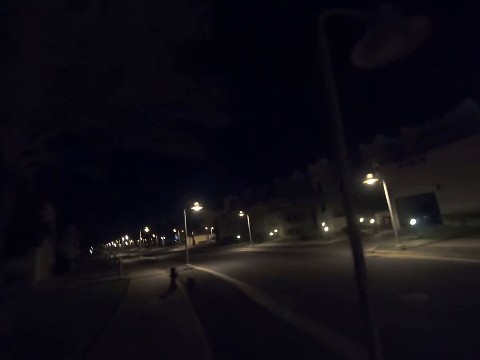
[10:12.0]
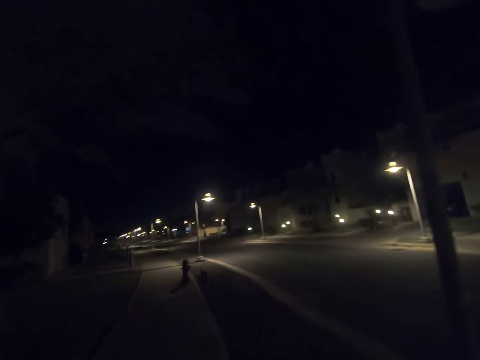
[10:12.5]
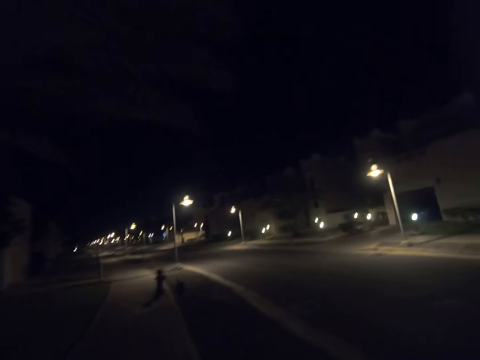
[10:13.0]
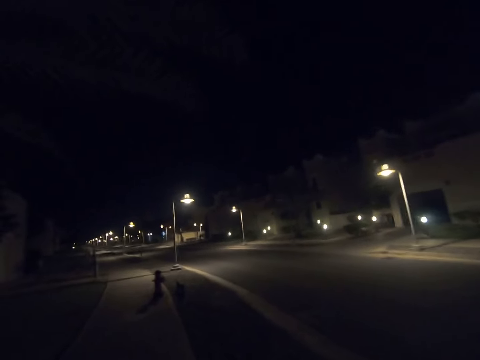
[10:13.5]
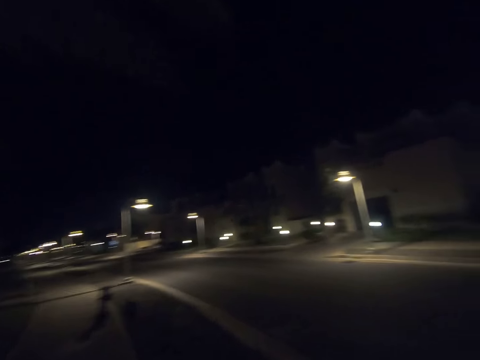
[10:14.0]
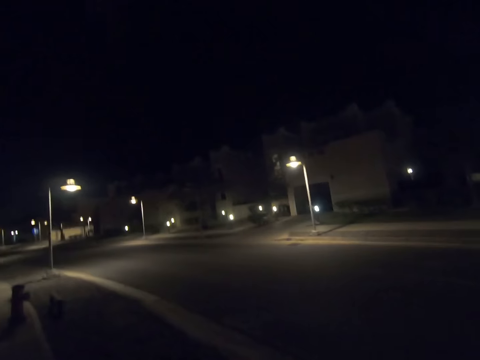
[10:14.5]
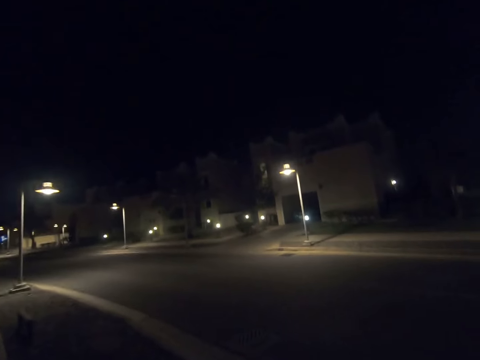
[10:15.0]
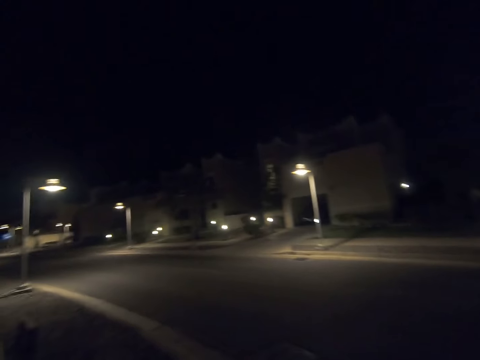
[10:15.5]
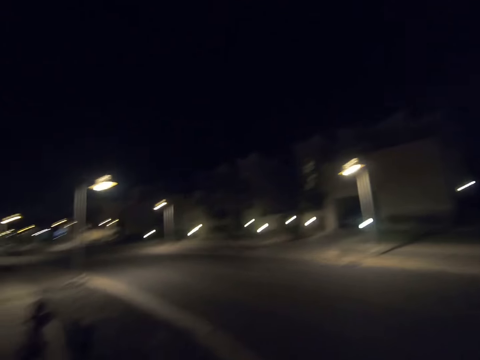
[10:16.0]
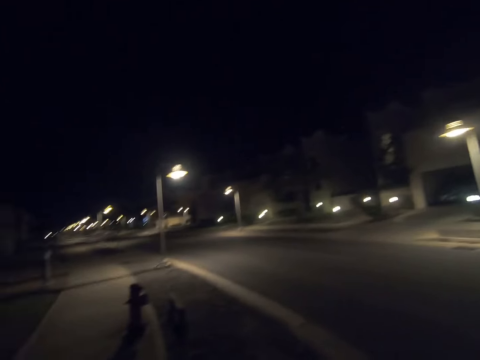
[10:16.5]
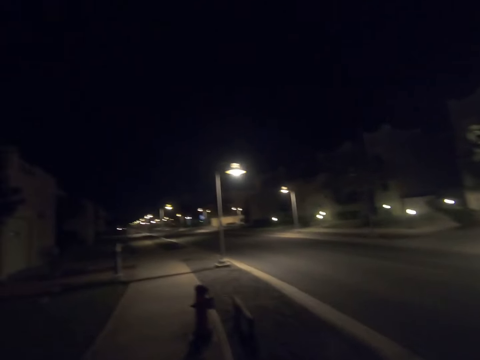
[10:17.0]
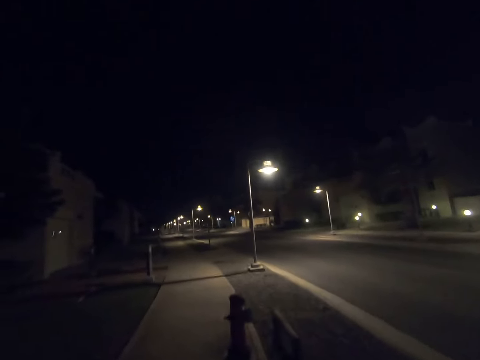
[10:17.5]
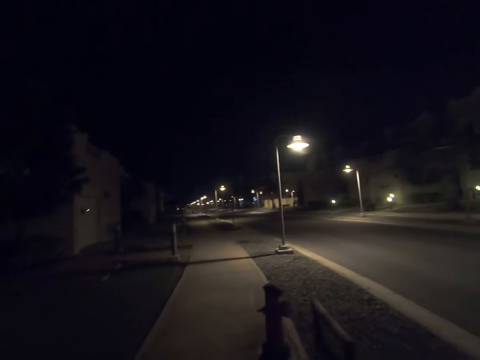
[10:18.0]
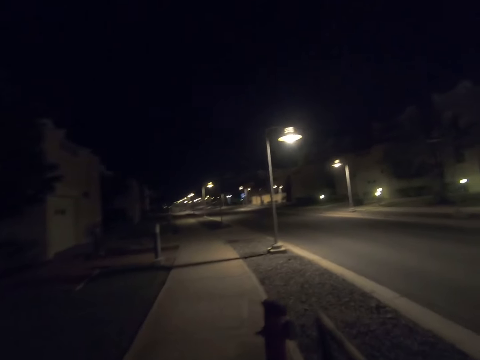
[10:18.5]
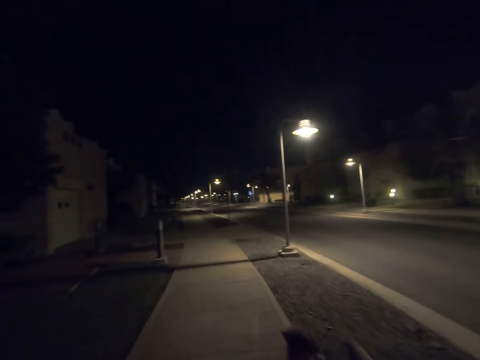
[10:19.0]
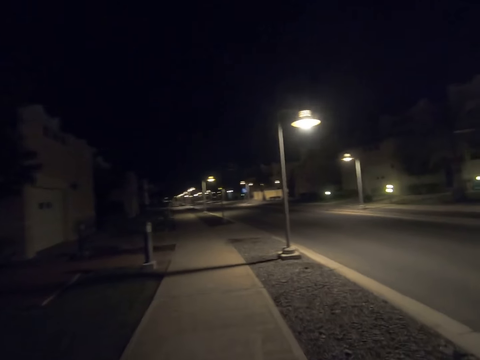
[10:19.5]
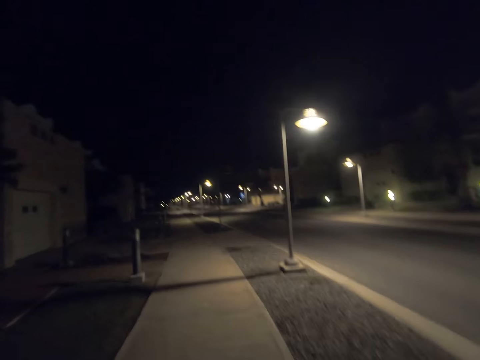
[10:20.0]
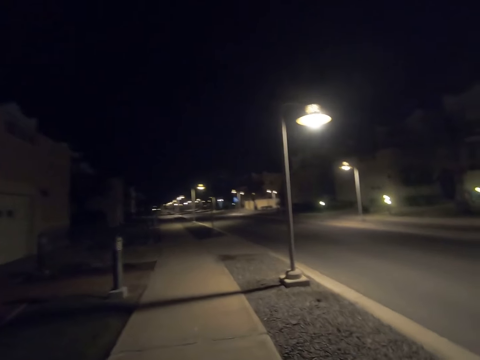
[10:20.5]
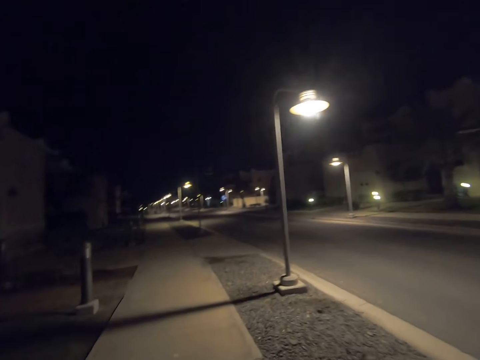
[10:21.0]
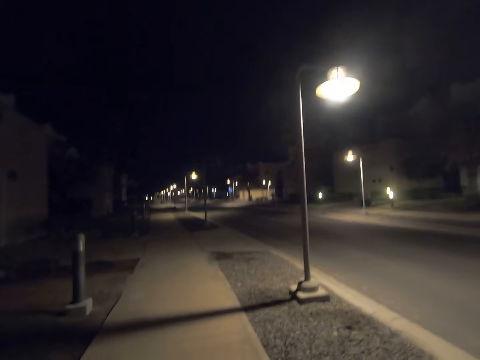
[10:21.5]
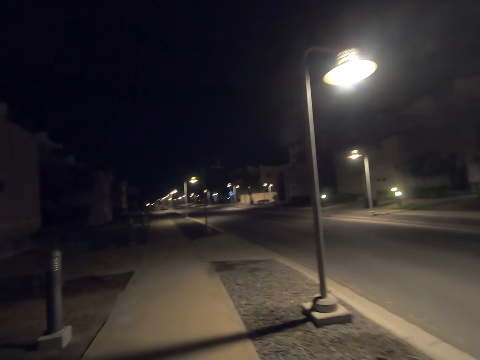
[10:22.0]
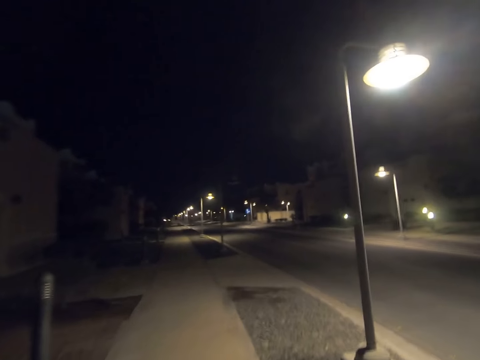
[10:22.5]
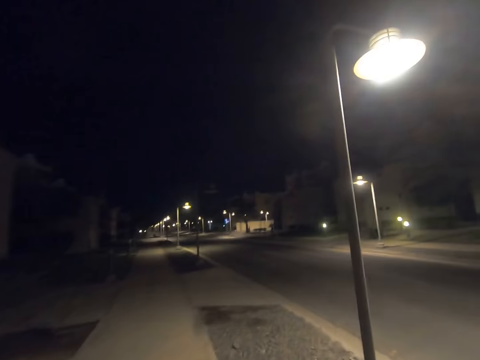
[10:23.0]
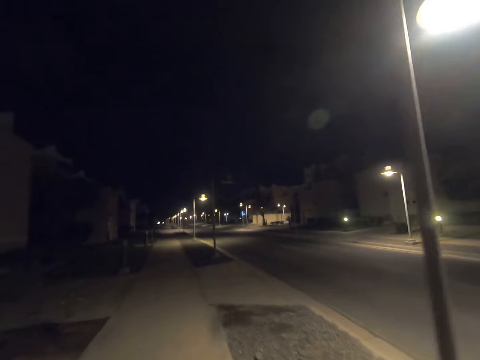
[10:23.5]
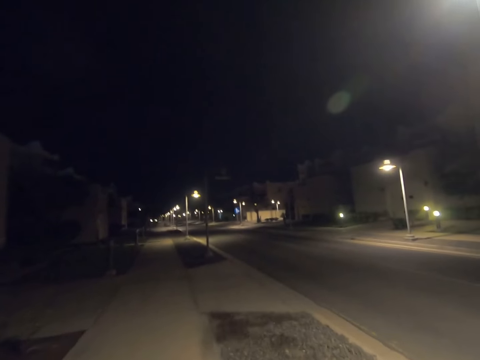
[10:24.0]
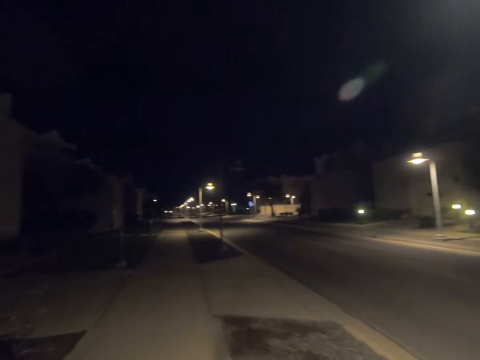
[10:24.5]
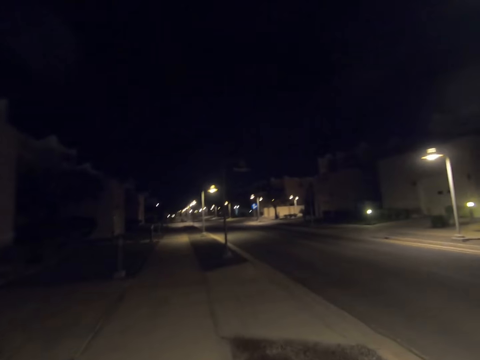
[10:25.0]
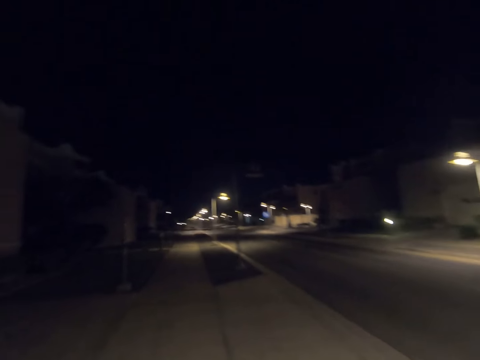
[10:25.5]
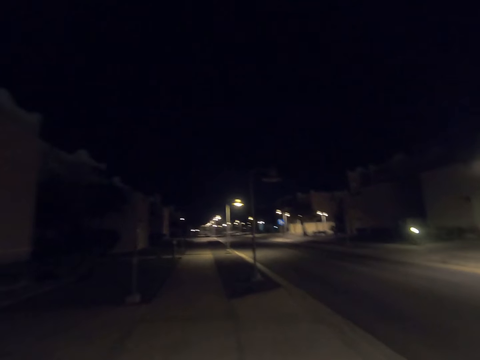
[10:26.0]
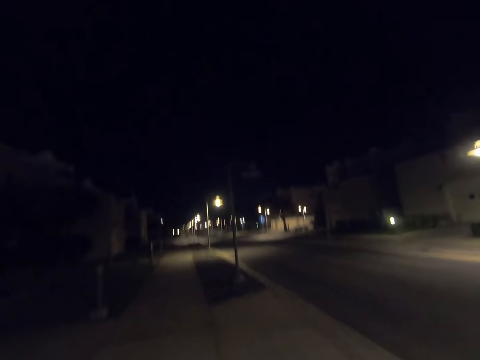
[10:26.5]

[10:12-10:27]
The camera wearer walks past a street light pole. He looks to his right. He returns his gaze. He walks past a fire hydrant. He walks past a street light. He walks past a street light pole.

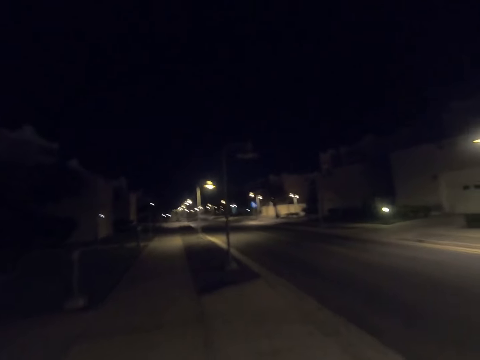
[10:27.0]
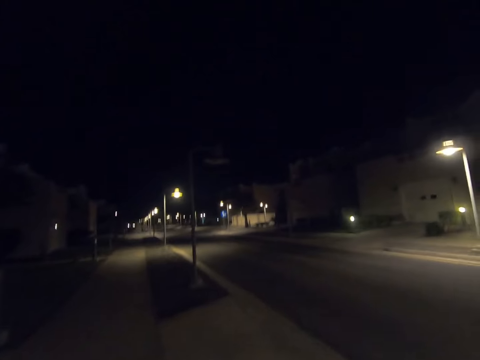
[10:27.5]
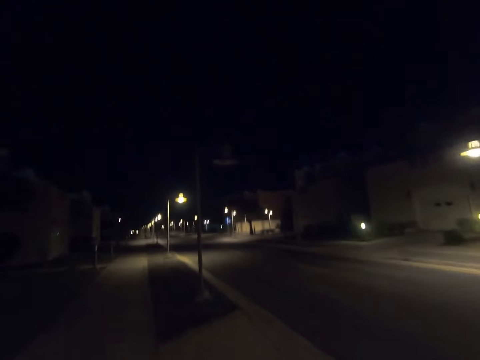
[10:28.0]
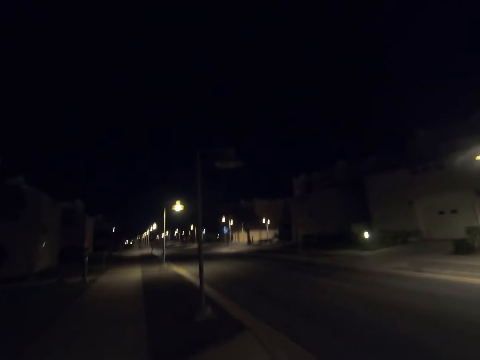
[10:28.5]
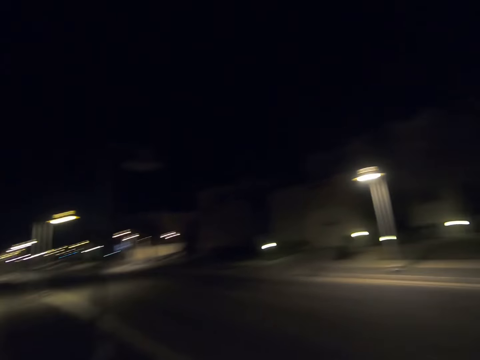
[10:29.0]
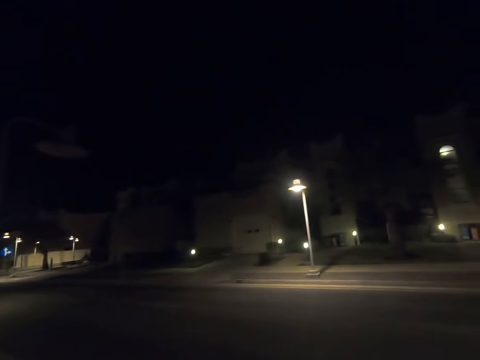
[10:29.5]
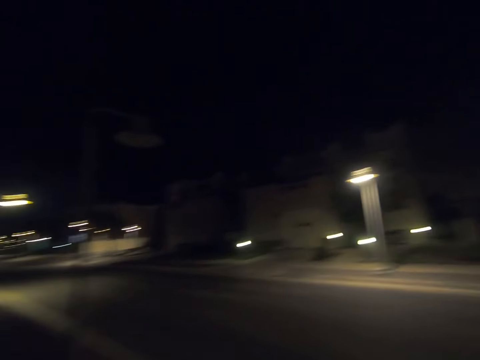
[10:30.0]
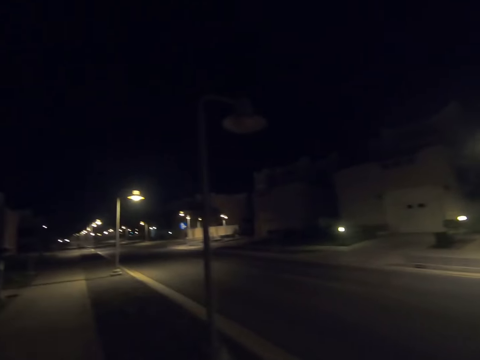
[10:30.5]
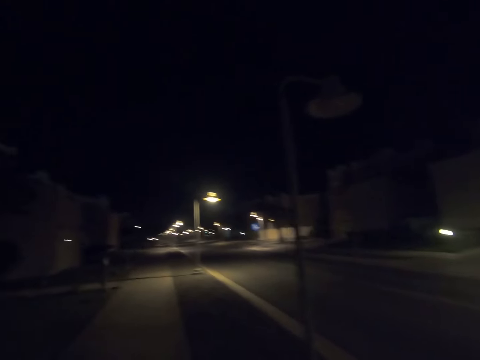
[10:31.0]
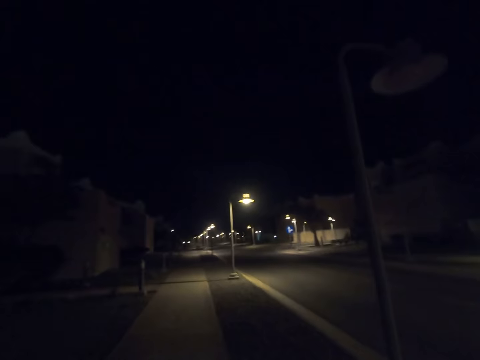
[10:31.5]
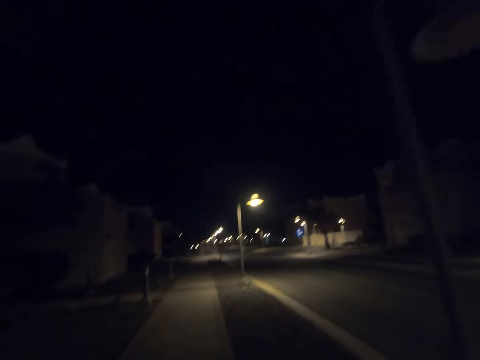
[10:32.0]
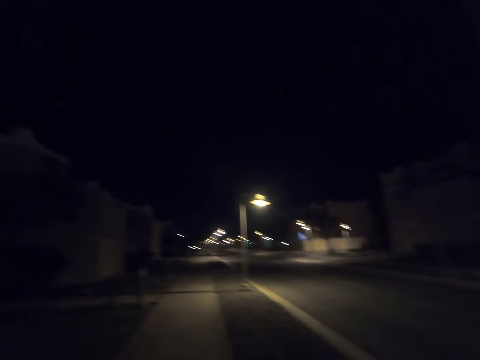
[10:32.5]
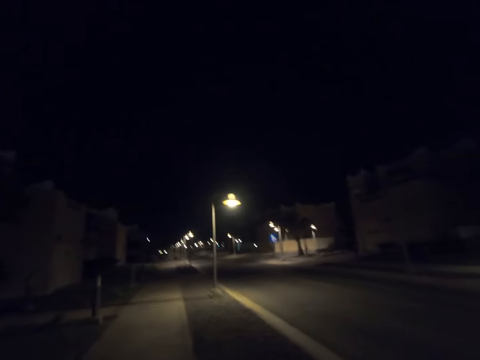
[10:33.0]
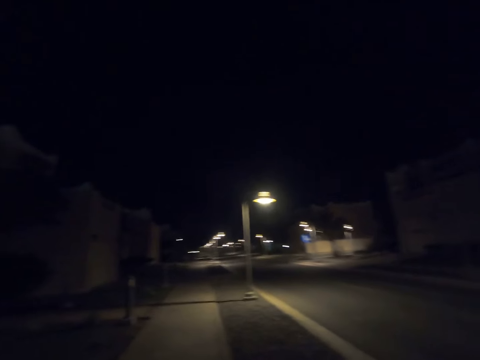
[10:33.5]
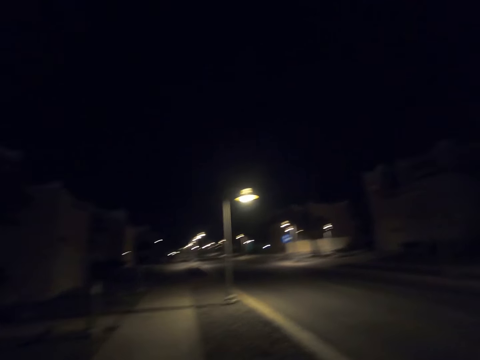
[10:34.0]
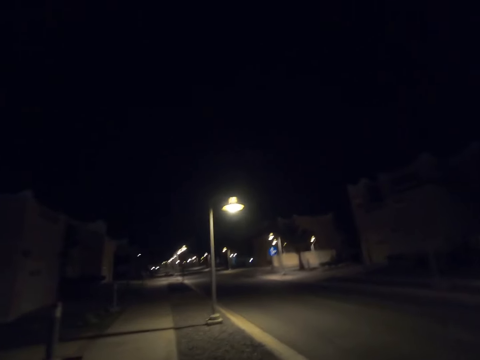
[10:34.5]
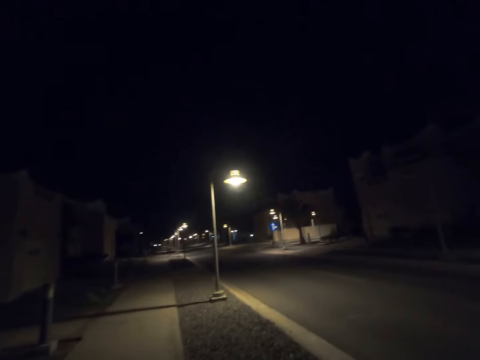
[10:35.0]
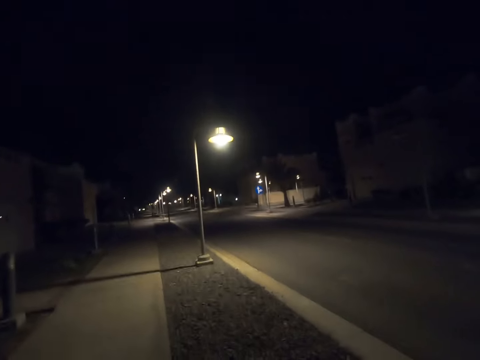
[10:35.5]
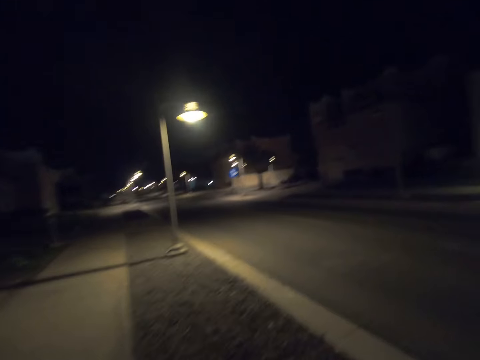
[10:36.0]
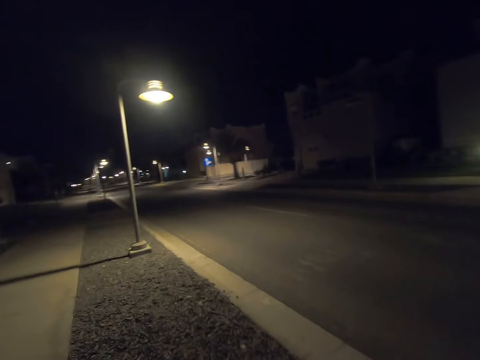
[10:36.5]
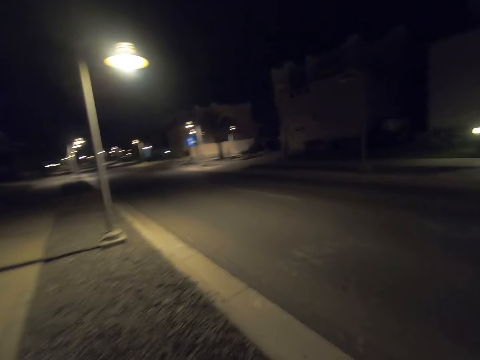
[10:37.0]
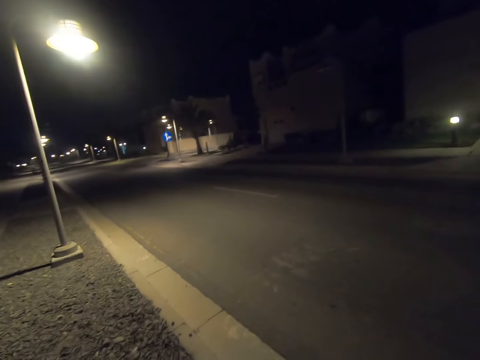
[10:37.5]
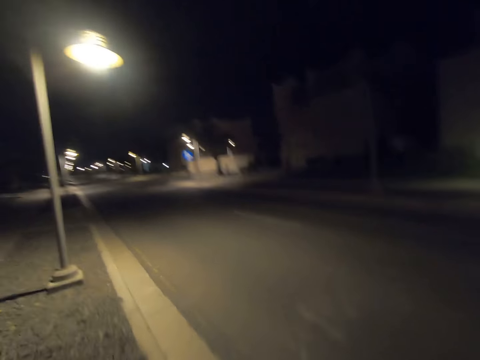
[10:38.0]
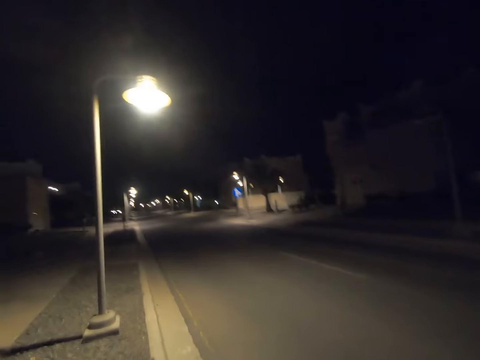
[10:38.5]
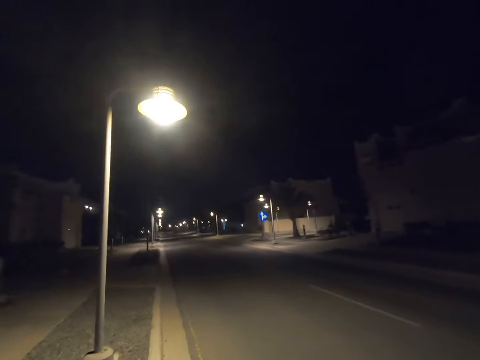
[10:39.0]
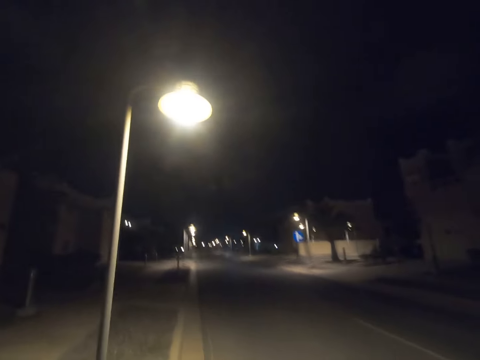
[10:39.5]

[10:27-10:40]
The camera wearer looks to his right. He returns his gaze. He walks past a street light. He walks past a street light pole.
